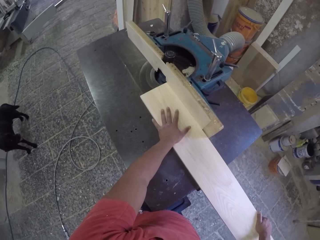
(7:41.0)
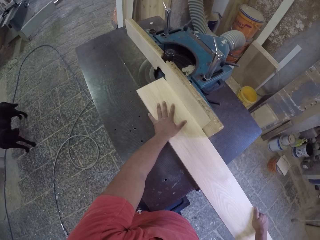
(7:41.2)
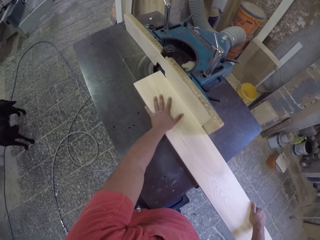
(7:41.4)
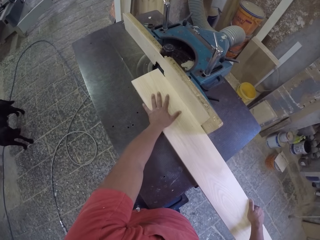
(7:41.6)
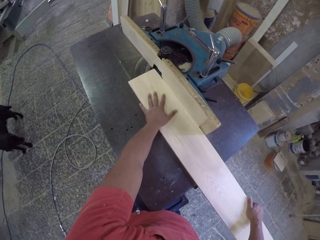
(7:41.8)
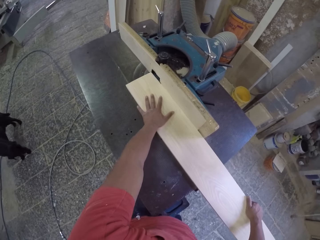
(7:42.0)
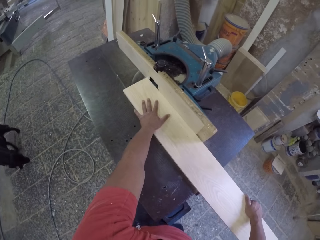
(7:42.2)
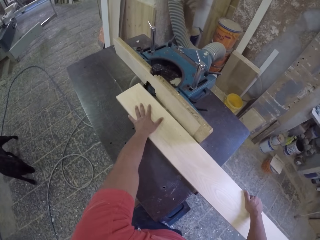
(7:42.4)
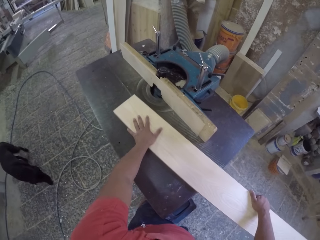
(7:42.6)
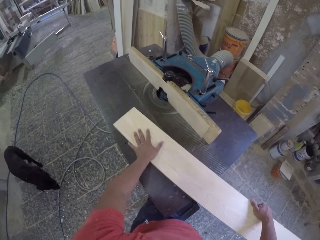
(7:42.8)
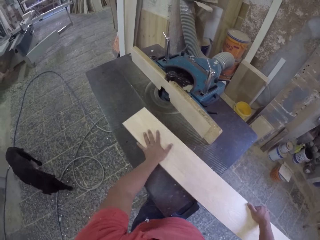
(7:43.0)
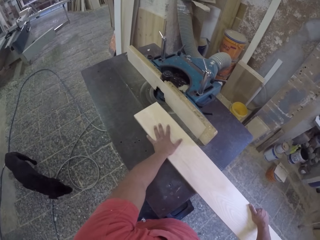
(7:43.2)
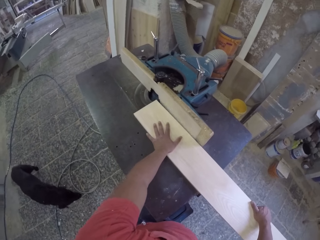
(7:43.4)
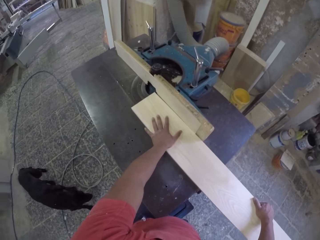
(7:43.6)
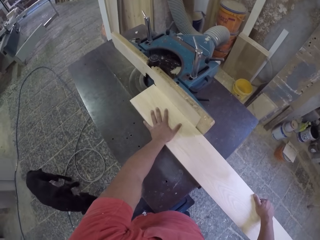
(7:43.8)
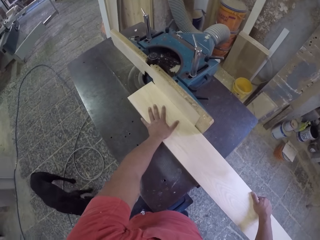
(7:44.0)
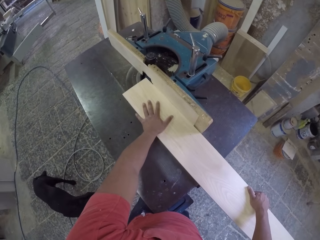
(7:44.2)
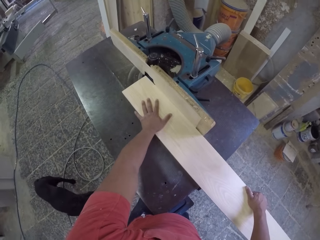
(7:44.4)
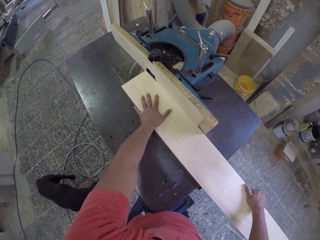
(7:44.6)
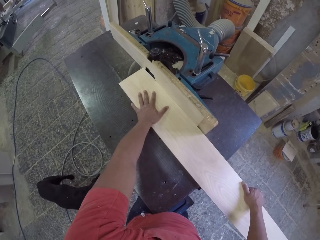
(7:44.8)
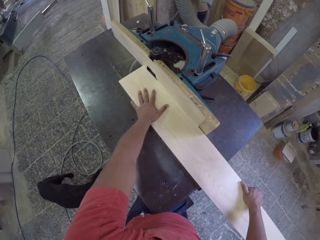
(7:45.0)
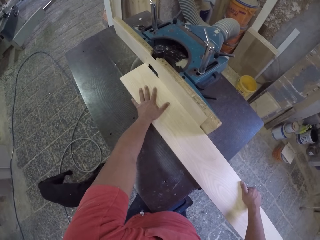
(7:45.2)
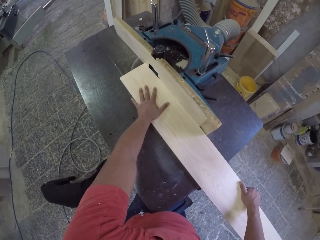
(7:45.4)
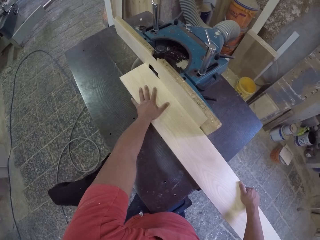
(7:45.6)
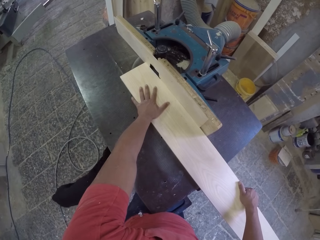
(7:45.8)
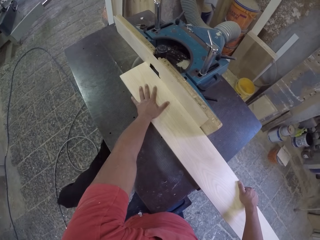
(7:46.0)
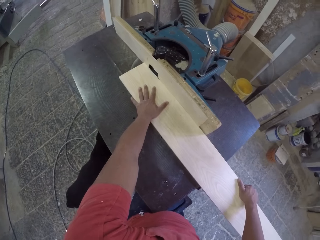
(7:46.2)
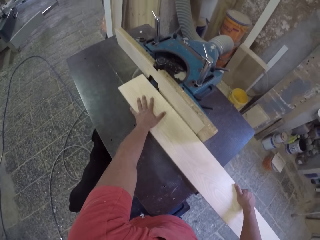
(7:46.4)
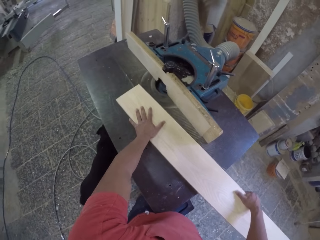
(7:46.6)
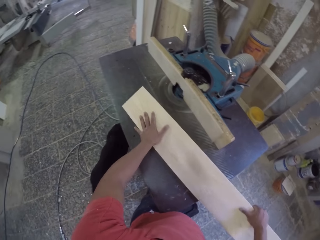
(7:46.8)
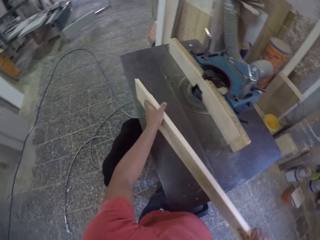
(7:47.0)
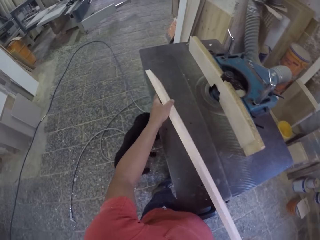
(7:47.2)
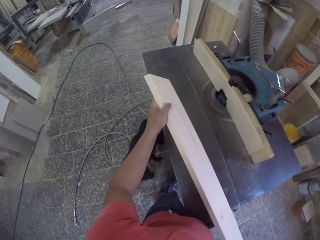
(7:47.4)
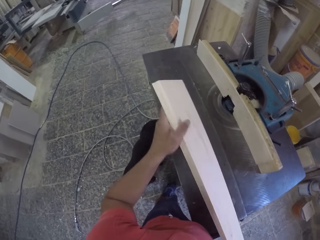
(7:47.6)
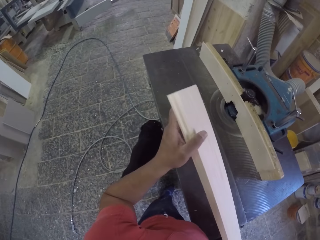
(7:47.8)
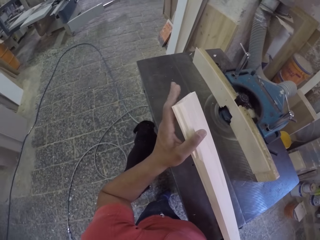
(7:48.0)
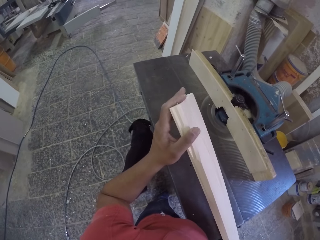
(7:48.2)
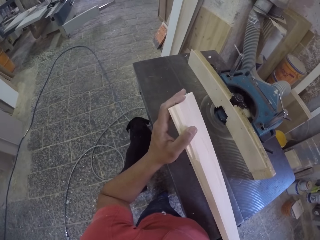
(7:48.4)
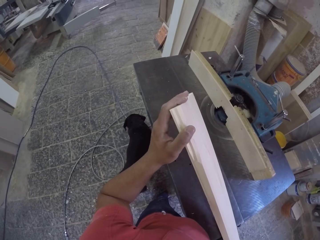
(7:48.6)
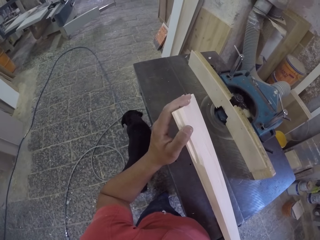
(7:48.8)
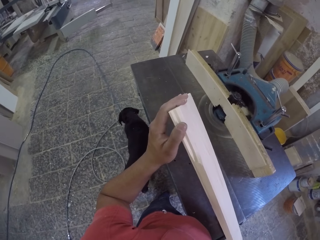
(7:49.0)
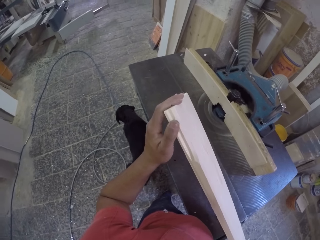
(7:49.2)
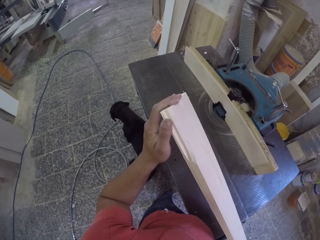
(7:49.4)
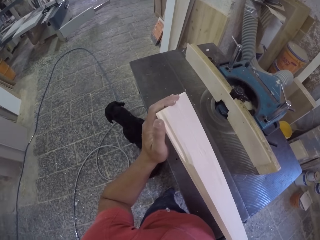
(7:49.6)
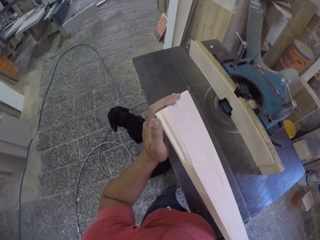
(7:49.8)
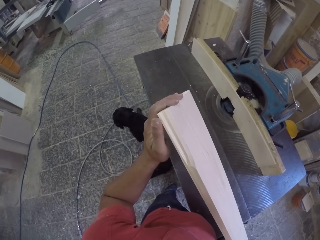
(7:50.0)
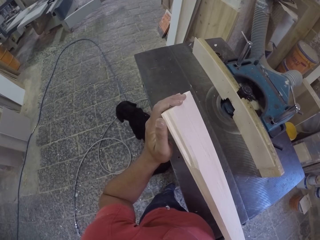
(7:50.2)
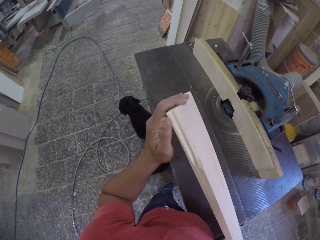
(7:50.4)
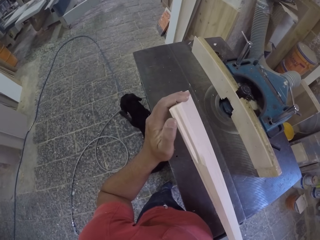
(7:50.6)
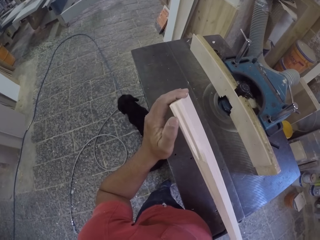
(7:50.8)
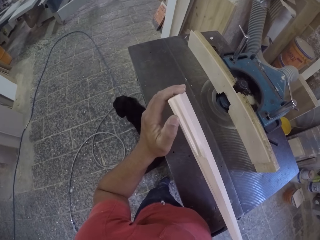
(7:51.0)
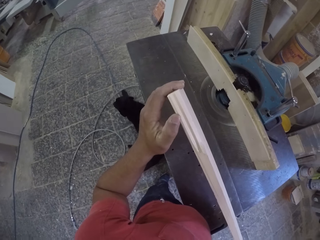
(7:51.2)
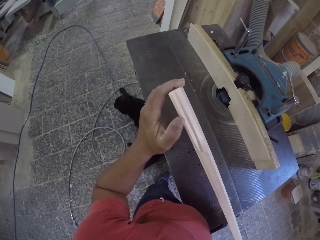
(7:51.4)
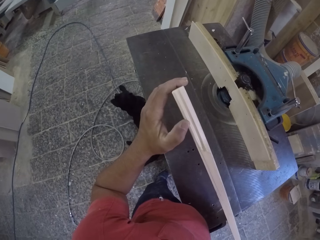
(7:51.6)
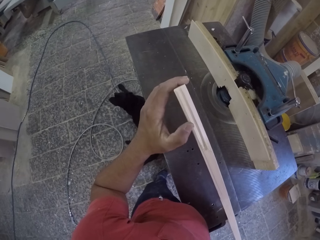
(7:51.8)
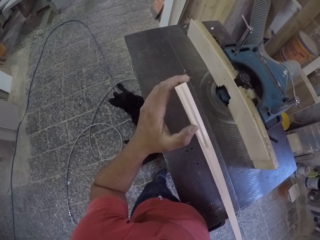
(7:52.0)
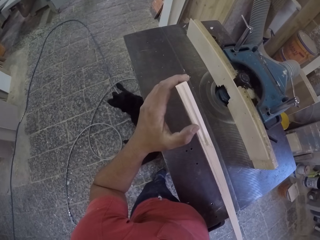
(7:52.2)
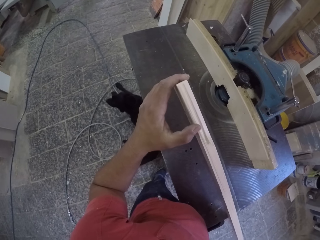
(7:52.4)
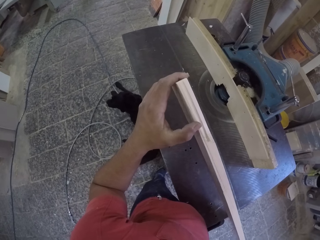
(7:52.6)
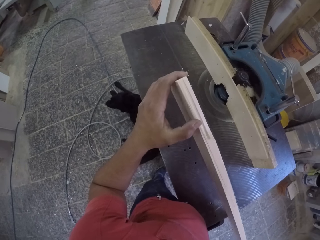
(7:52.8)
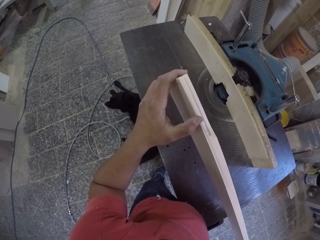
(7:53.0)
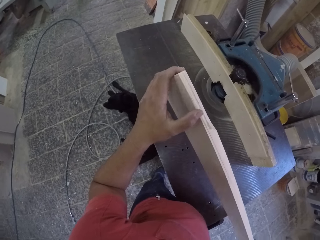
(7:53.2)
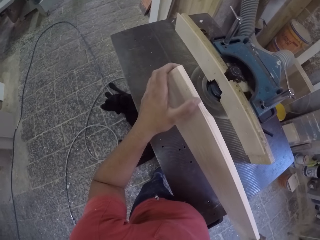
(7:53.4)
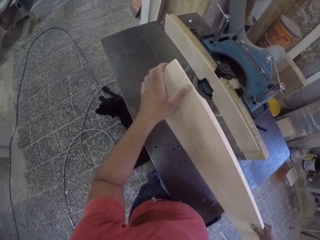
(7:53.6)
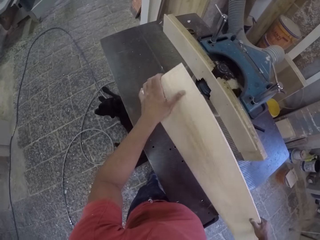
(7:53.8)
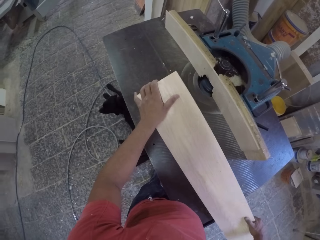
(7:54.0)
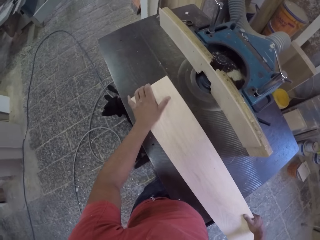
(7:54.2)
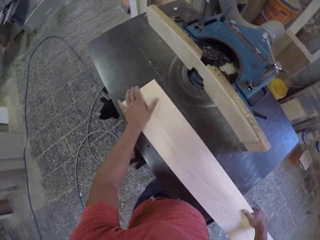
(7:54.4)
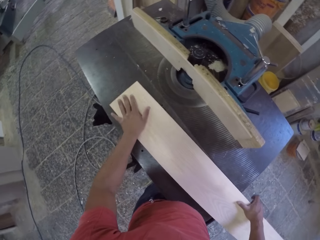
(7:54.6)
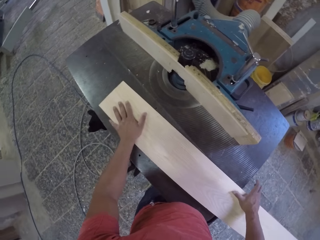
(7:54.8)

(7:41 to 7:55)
The camera wearer smoothens a piece of wood on a wood cutter. They slide timber on the machine. They adjust the piece of wood on the wood cutter. They smoothen the piece of wood on the wood cutter. They flip the piece of wood on the wood cutter. They look at the timber. They rub the piece of wood. They adjust the piece of wood on the wood cutter.

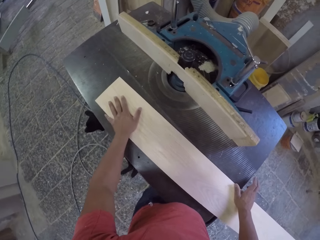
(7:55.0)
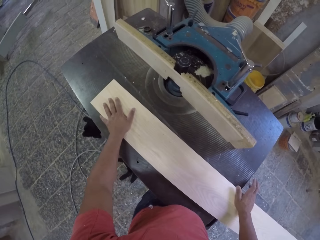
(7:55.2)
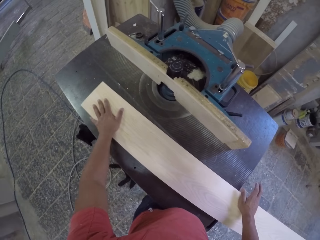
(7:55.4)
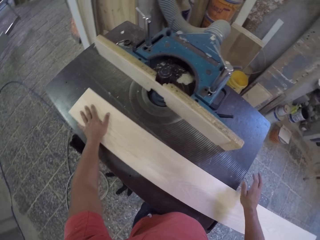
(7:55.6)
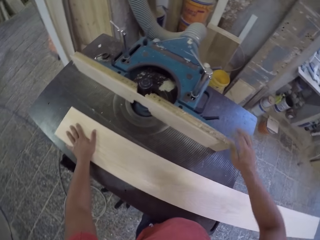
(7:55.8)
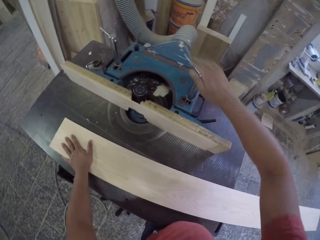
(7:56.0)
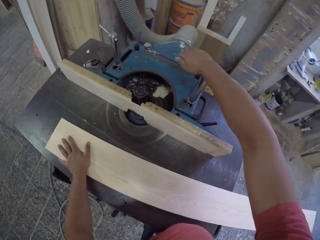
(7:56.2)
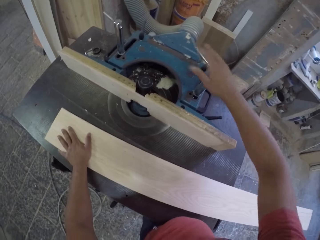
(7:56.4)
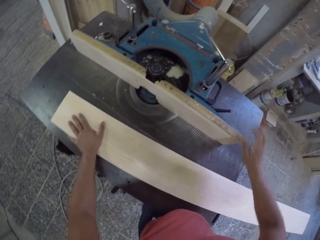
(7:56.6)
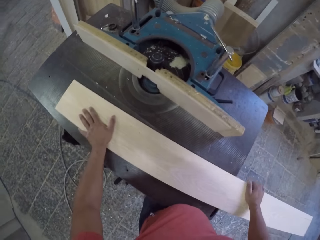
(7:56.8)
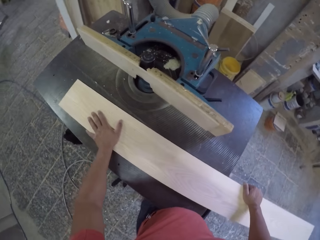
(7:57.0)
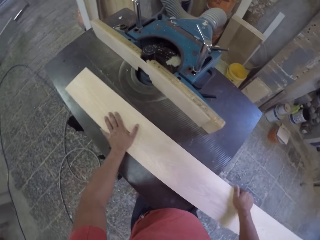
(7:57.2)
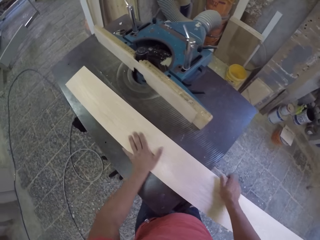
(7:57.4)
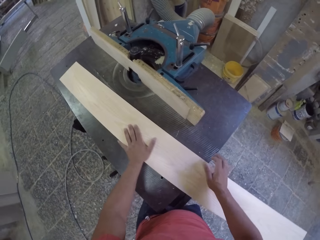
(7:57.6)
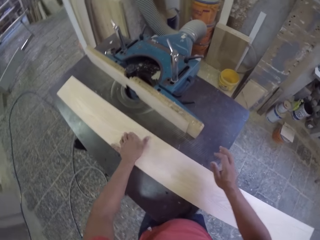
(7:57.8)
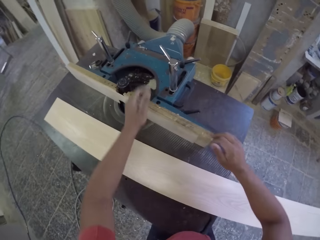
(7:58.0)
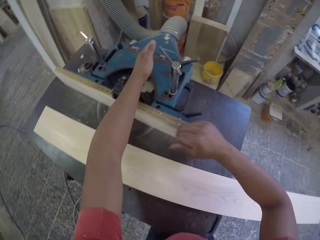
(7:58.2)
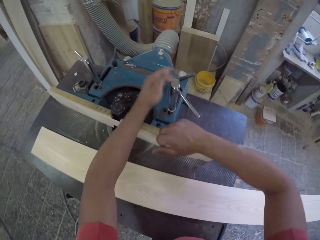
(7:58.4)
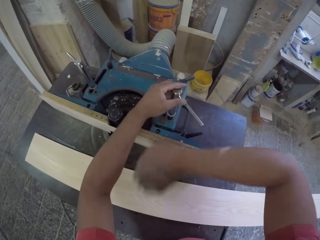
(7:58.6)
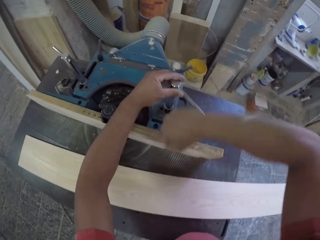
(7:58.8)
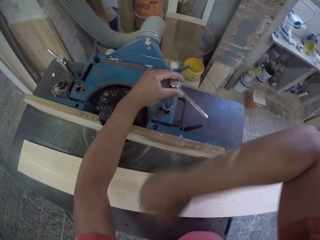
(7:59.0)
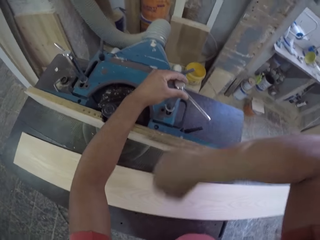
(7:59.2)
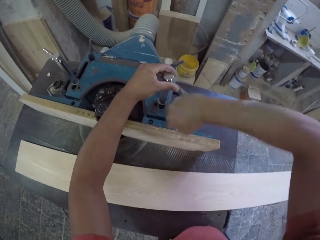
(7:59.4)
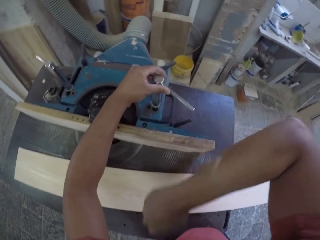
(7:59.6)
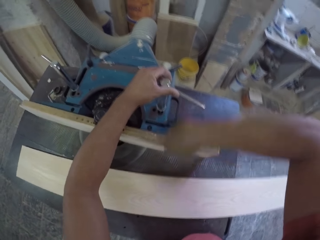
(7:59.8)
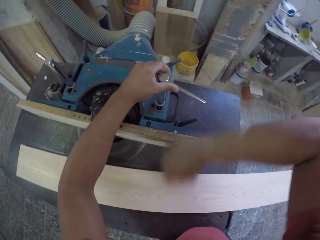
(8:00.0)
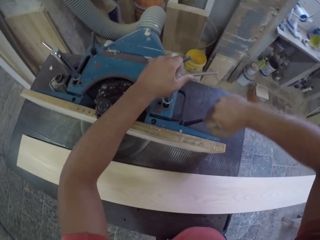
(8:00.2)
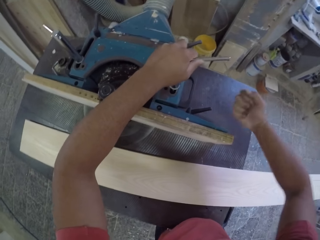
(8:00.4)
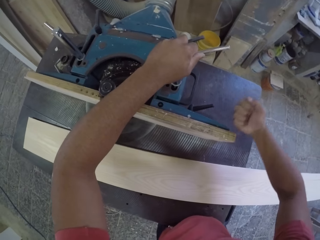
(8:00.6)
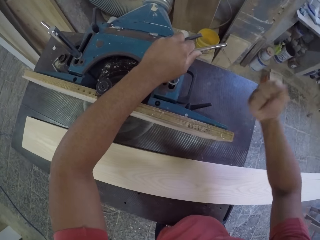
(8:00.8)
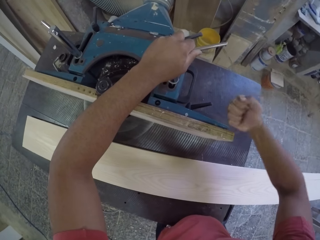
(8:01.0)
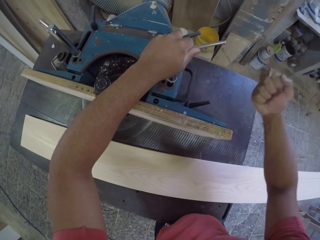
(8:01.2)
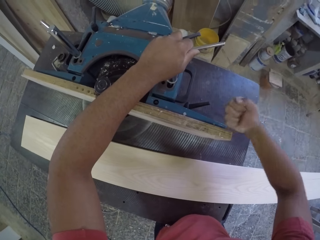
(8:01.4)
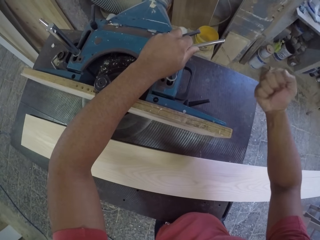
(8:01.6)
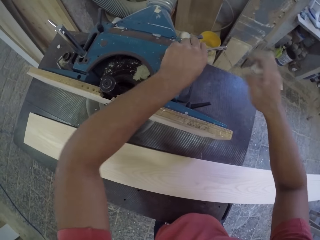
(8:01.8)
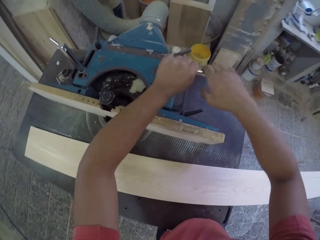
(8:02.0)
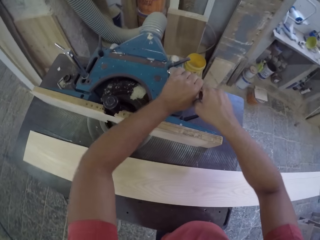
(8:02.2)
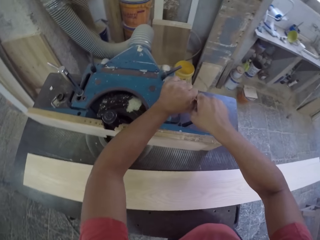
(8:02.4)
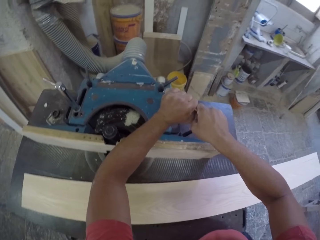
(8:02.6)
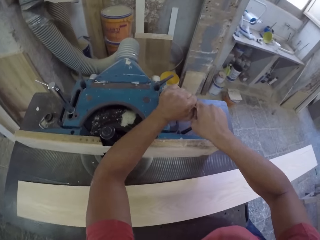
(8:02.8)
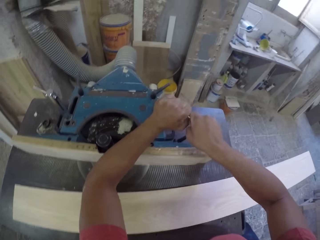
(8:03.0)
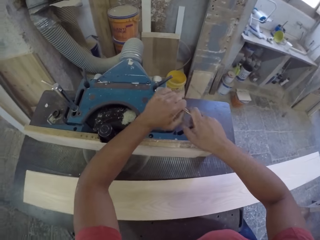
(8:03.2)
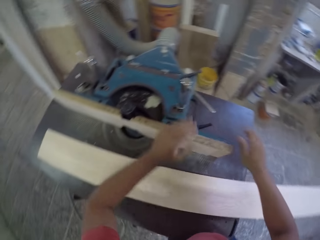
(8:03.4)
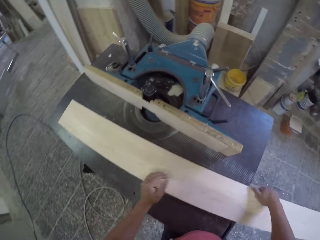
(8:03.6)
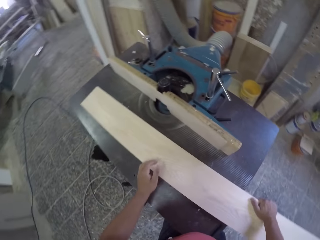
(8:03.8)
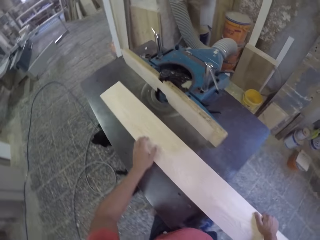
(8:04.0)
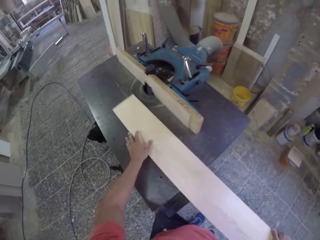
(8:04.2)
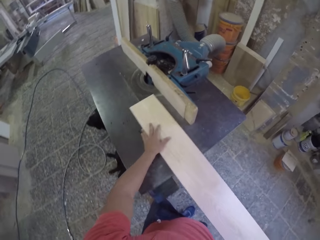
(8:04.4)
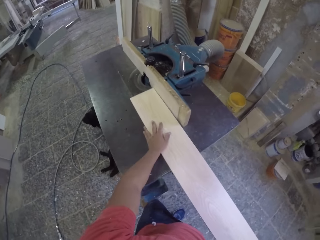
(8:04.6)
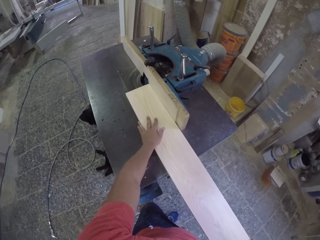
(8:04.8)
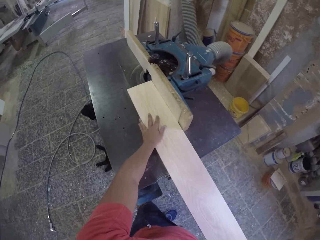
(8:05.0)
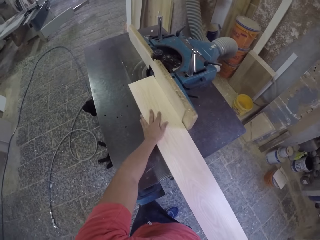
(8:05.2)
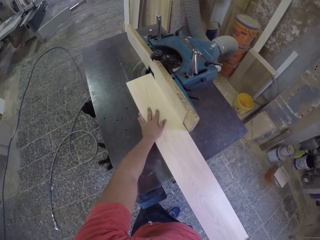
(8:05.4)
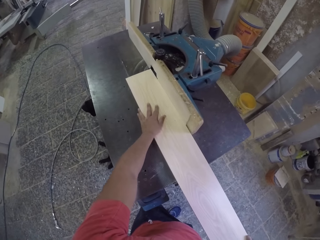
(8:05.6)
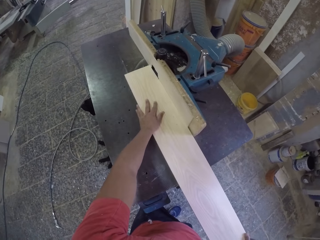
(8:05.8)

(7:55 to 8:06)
The camera wearer turns on a wood cutter. They adjust the machine. They hit a handle on the wood cutter. They hit a part of the wood cutter. They adjust the handle on the wood cutter. They adjust a piece of wood on the wood cutter.
